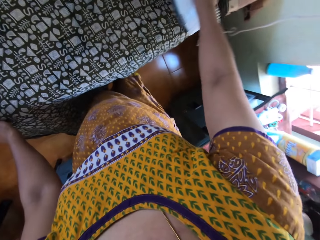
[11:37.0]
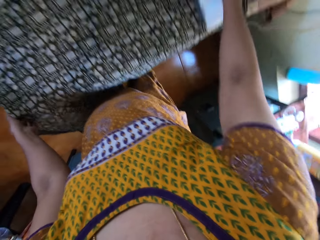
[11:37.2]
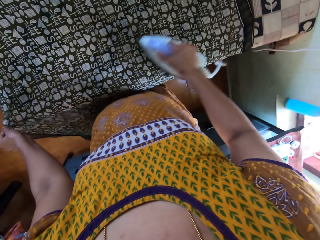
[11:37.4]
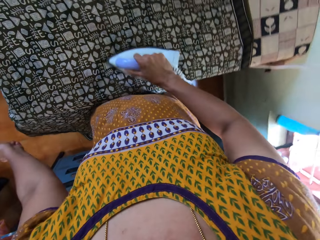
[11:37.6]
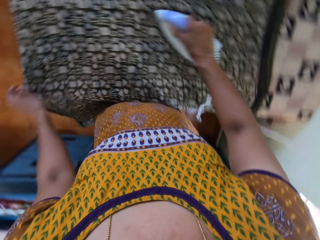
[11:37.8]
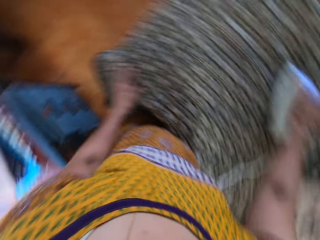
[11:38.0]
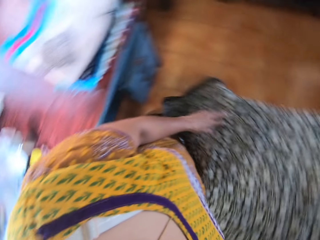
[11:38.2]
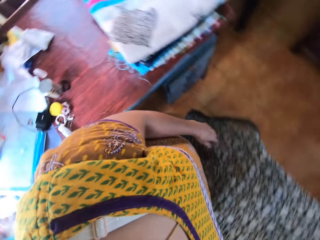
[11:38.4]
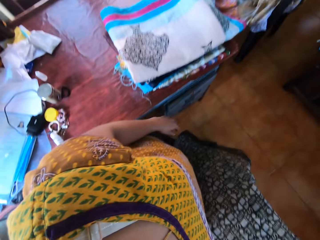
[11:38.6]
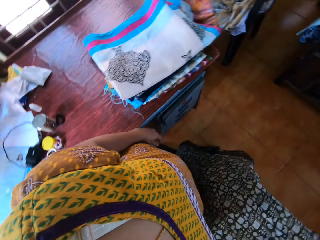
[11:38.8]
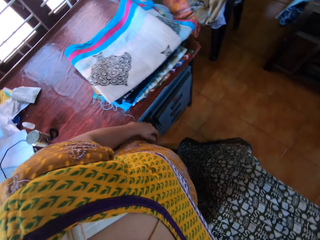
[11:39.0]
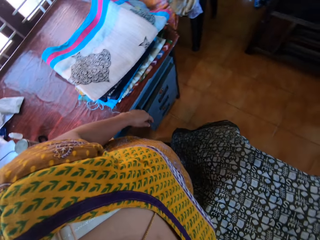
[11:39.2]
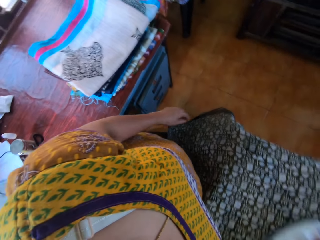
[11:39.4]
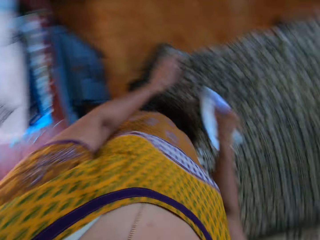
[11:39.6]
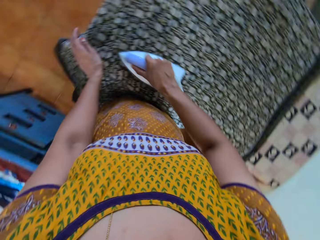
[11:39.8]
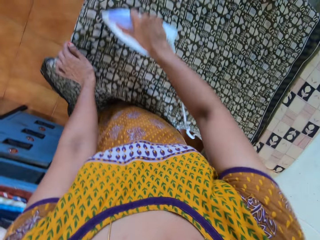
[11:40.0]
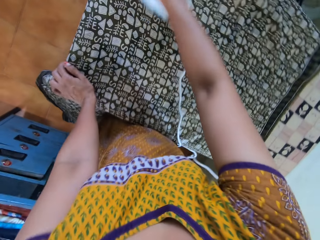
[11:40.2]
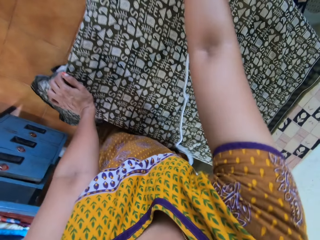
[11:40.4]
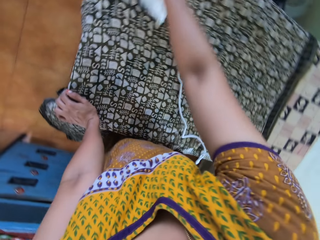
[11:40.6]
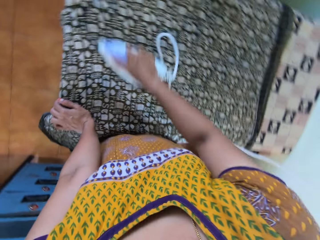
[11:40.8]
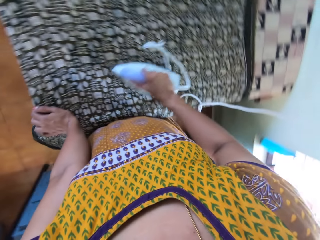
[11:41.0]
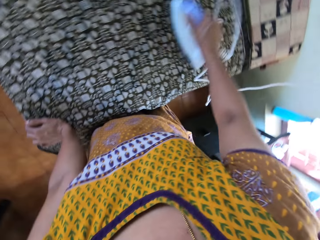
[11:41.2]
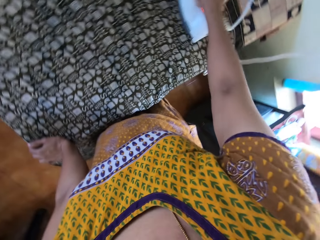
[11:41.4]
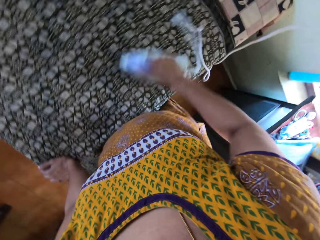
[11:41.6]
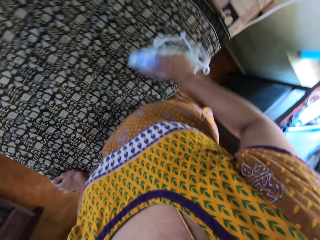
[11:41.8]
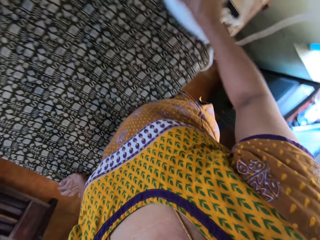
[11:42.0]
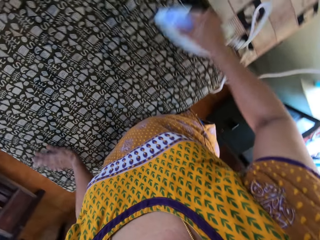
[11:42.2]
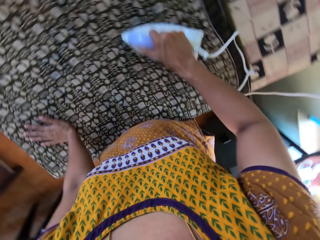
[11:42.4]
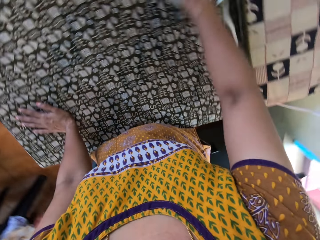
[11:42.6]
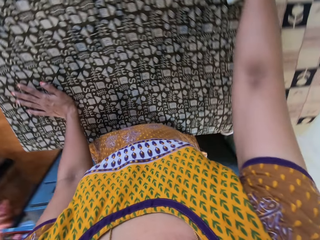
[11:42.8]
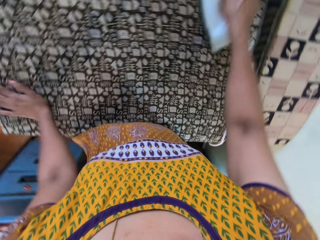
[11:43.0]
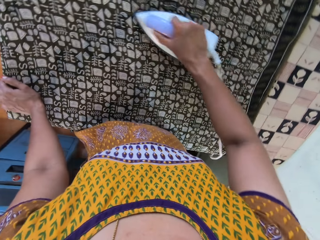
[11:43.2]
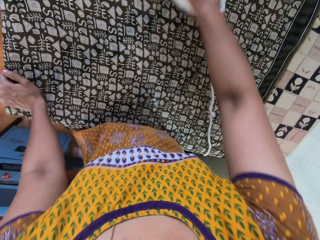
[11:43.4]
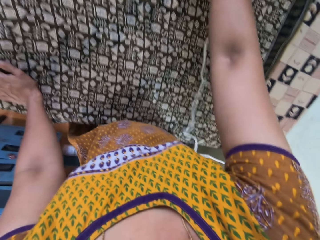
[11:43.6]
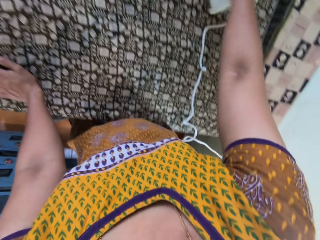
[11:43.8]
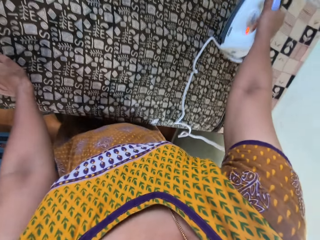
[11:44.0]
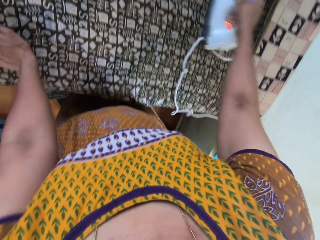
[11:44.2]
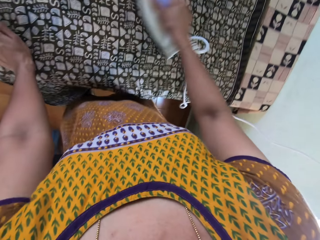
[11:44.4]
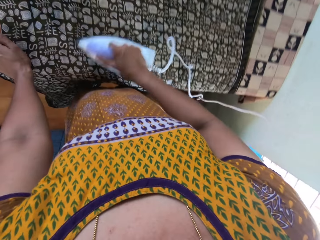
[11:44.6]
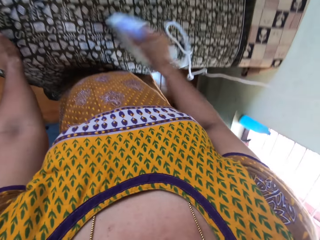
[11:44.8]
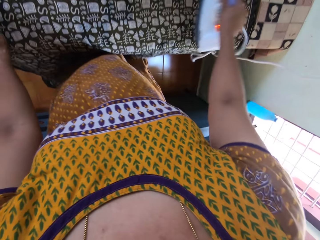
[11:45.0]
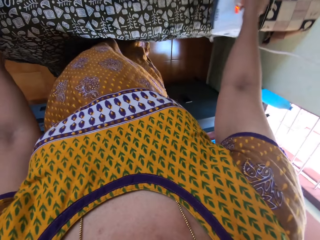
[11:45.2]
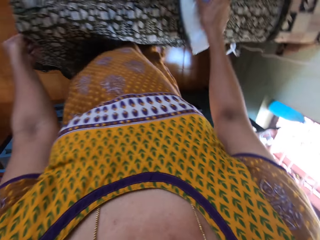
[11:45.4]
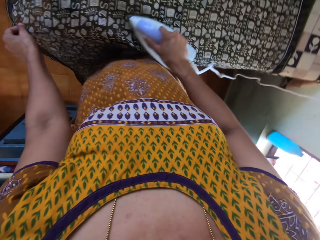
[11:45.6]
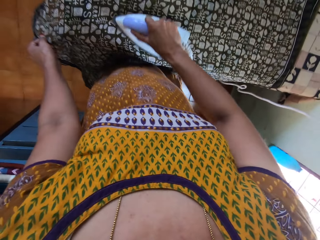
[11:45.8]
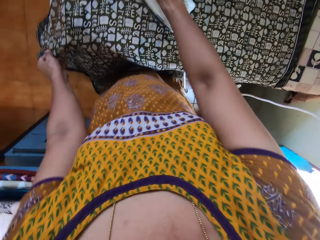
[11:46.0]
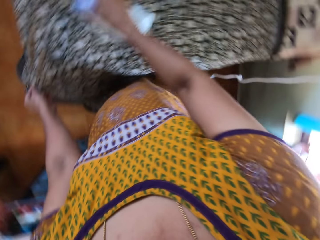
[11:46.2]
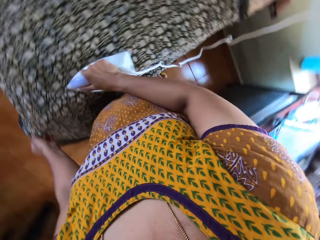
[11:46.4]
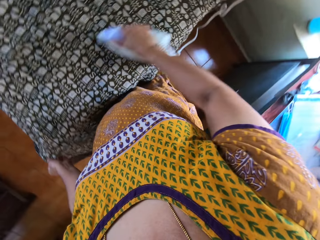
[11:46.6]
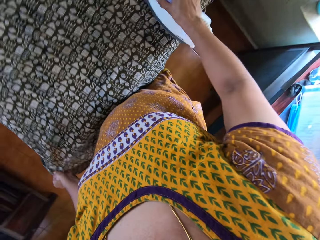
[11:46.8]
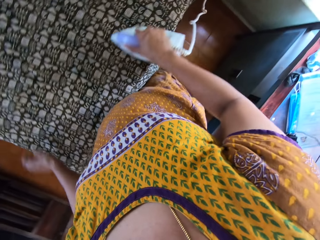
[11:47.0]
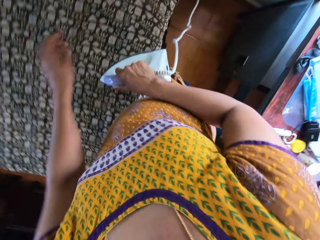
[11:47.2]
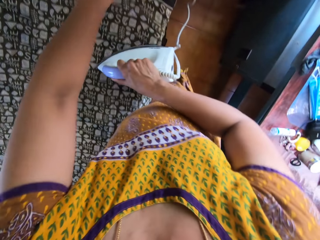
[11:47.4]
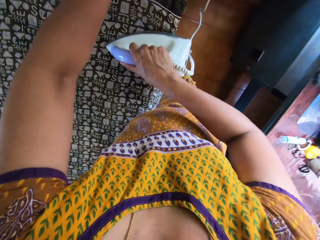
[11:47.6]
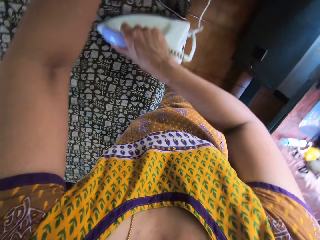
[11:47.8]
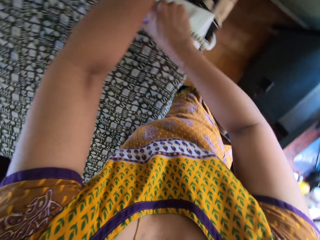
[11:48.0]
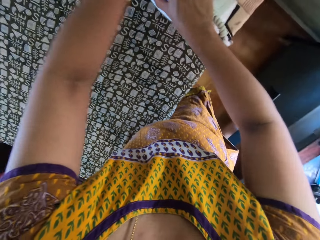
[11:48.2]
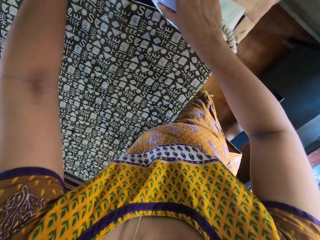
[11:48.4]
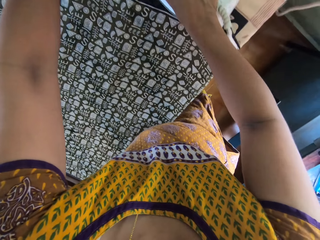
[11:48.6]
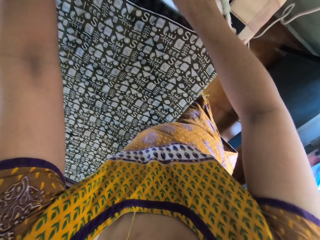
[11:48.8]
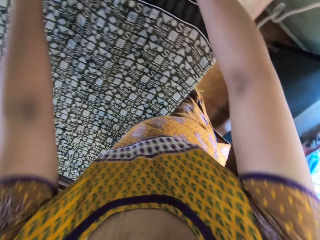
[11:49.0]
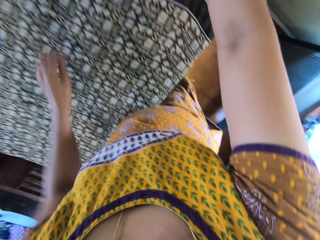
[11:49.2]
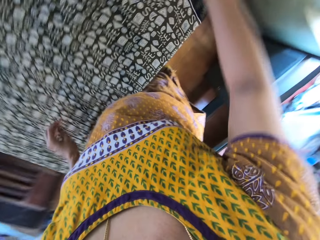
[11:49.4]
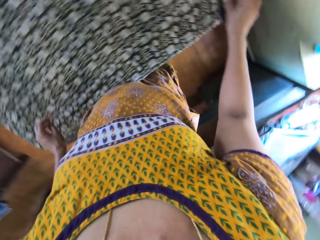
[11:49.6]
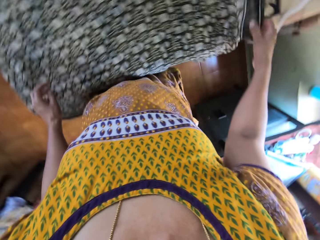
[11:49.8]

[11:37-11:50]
The camera wearer holds the fabric to the ironing board with her left hand. She places her left hand on the fabric on the ironing board. She moves her left hand on the fabric on the ironing board. She places her left hand on the fabric on the ironing board. She moves her left hand on the fabric on the ironing board. She holds the fabric with her left hand. She adjusts the fabric on the ironing board with her left hand. She raises her left hand.

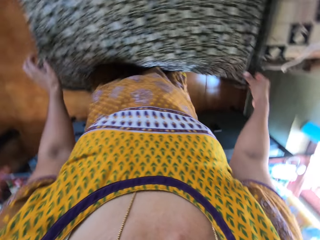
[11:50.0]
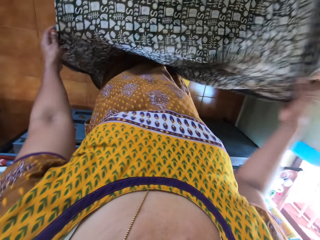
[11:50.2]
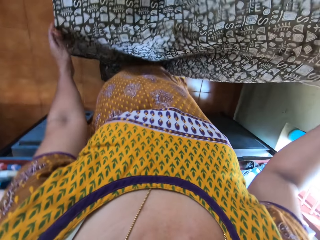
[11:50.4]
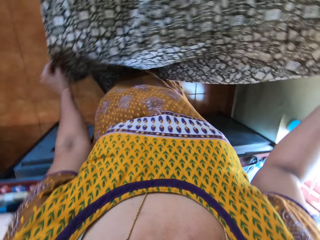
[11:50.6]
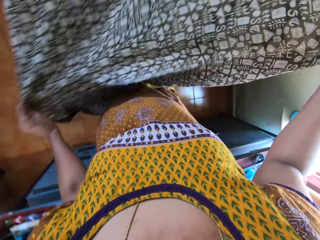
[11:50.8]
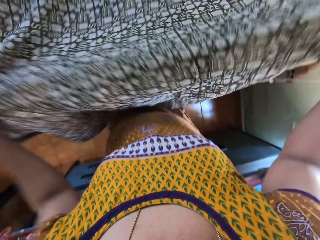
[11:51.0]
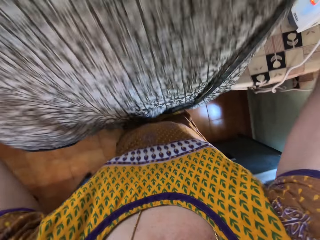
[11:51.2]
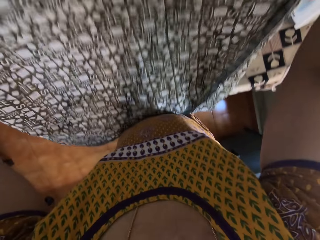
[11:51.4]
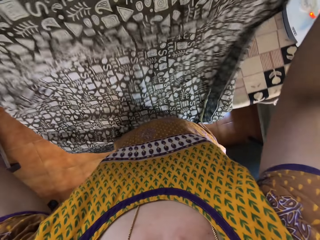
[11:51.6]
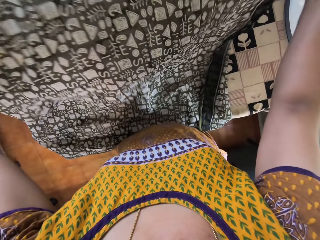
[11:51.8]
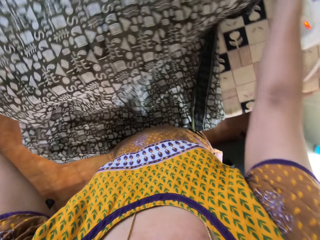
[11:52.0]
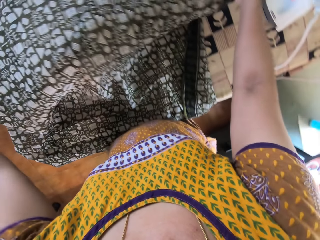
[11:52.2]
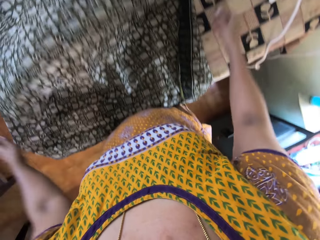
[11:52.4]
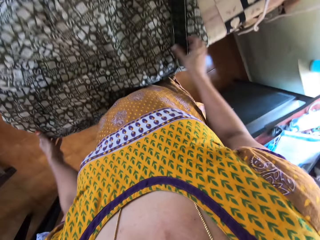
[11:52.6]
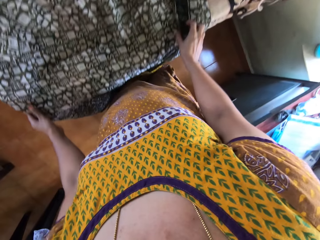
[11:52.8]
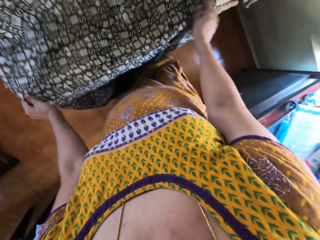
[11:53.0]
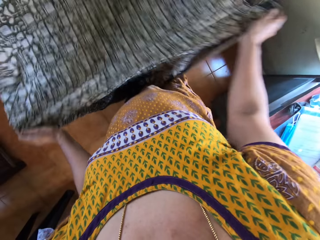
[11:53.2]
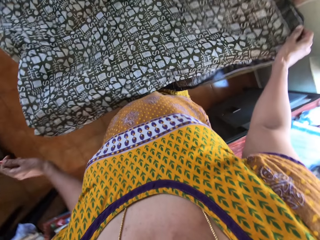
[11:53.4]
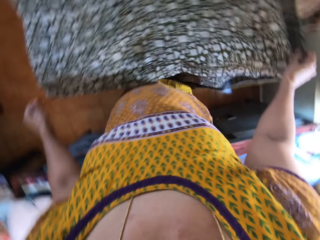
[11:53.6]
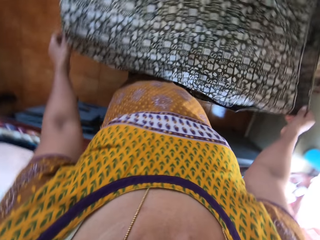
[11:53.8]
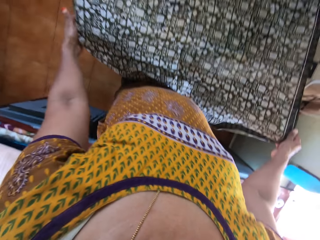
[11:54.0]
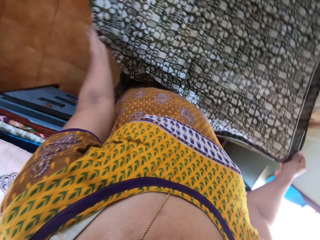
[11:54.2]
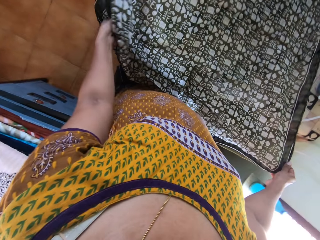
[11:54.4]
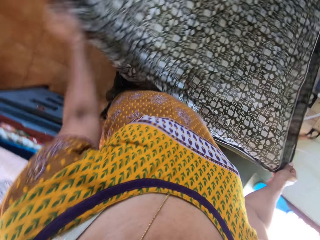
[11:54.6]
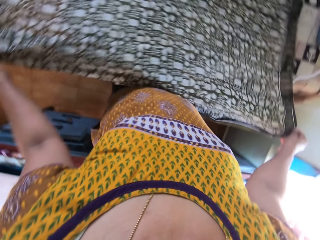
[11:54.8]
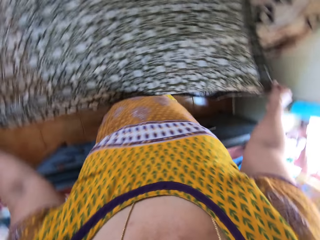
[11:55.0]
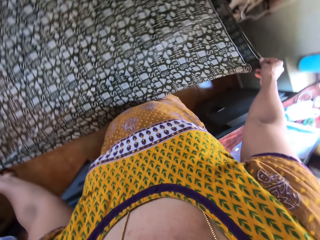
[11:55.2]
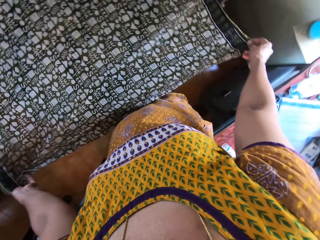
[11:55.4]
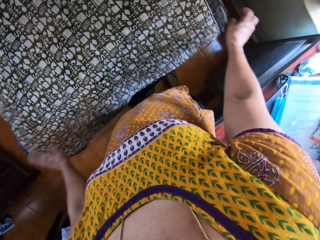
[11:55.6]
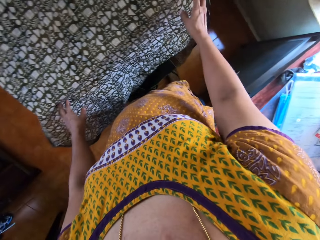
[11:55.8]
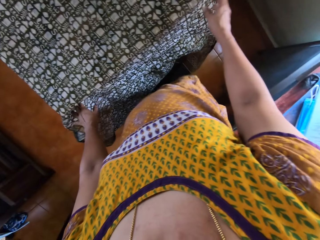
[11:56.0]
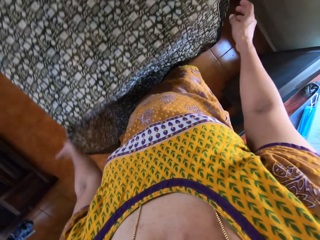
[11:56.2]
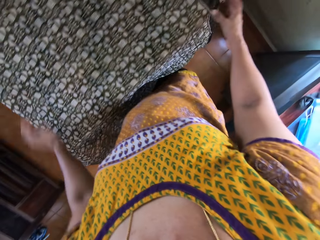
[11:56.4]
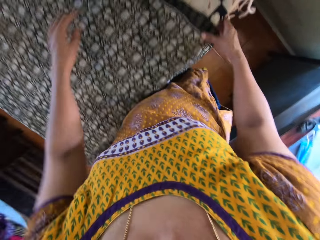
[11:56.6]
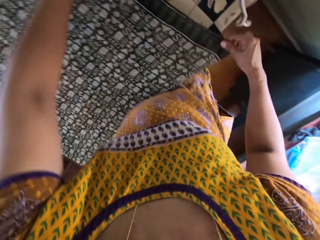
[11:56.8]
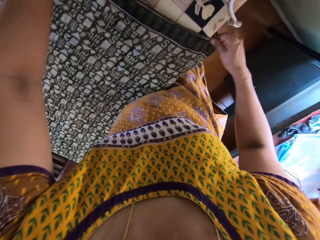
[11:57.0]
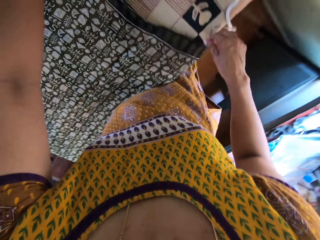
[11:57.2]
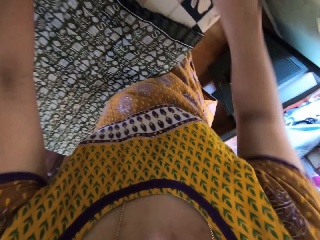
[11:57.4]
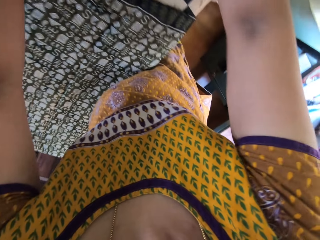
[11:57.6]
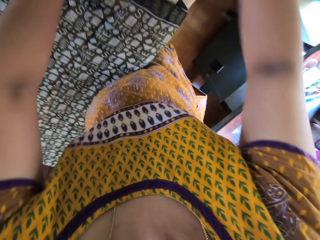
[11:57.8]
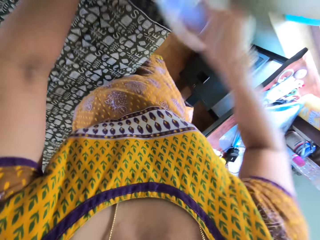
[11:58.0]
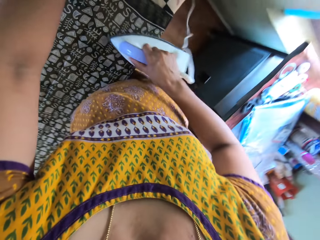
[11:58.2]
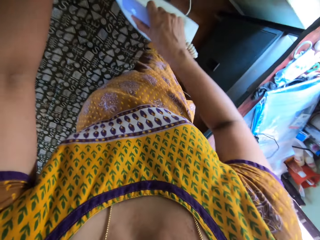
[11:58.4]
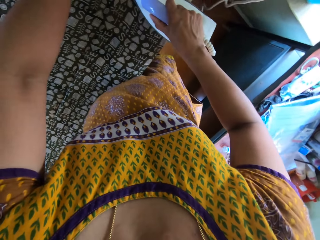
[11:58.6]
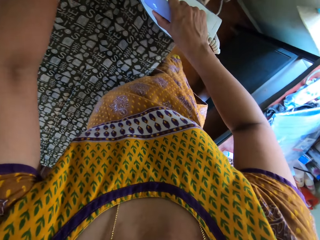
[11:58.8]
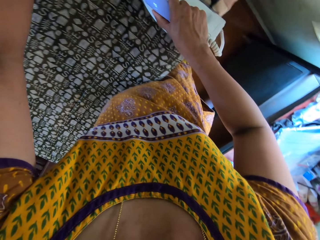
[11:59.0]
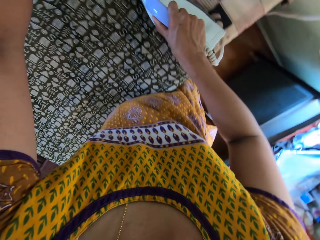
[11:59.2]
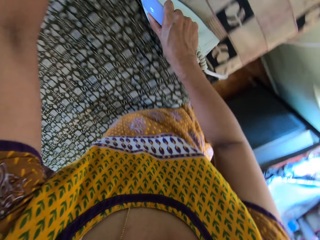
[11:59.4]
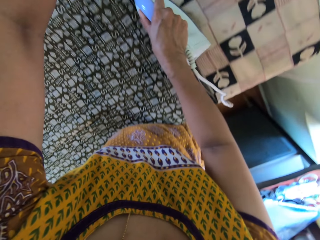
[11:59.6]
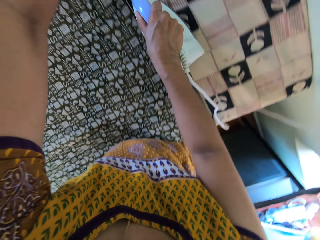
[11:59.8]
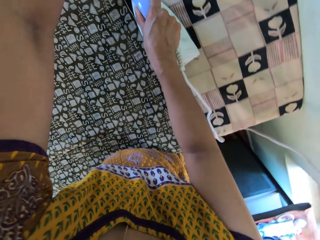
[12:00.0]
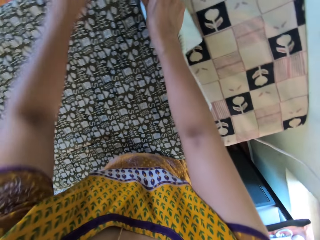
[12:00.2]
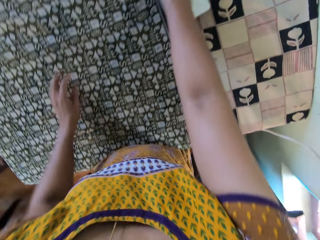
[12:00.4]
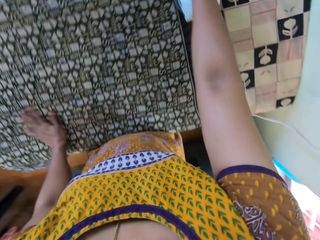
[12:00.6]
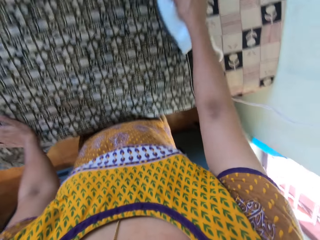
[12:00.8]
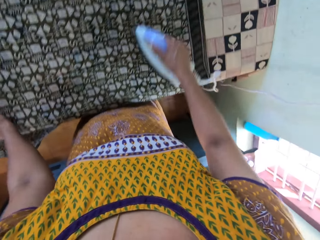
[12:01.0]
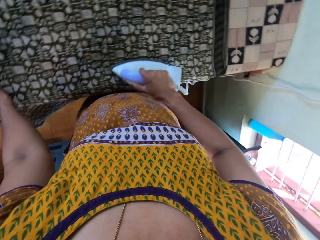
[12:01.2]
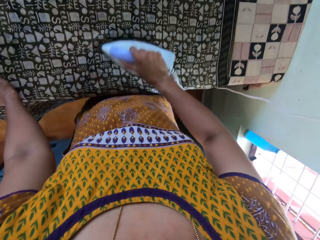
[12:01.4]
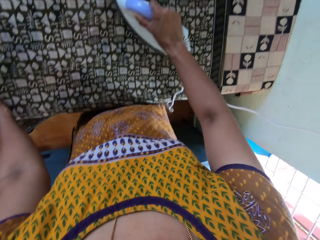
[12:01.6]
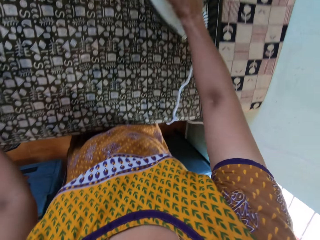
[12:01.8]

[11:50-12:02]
The camera wearer raises the fabric from the ironing board with her right hand. She raises the fabric from the ironing board with both hands. She drops the fabric on the ironing board with both hands. She adjusts the fabric on the ironing board with both hands. She adjusts the fabric on the ironing board with both hands again. She touches the fabric on the ironing board with both hands. She adjusts the fabric on the ironing board with both hands. She holds the electric iron with her right hand. She irons the fabric on the ironing board with the electric iron in her right hand. She moves her left hand on the fabric on the ironing board.
